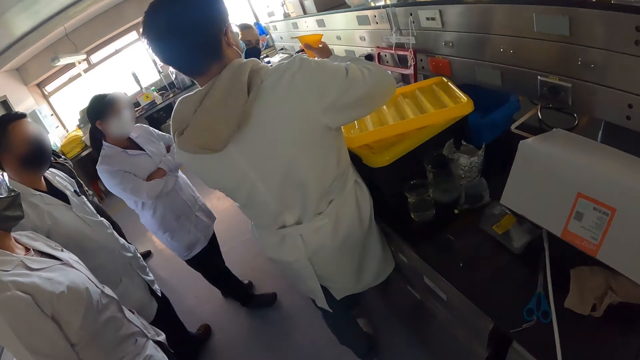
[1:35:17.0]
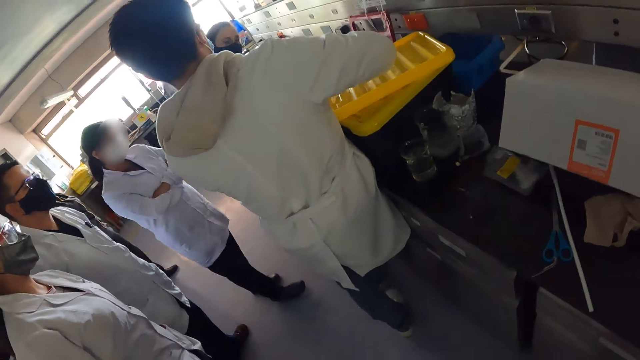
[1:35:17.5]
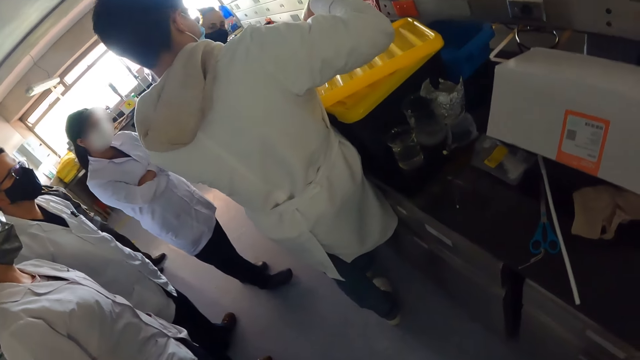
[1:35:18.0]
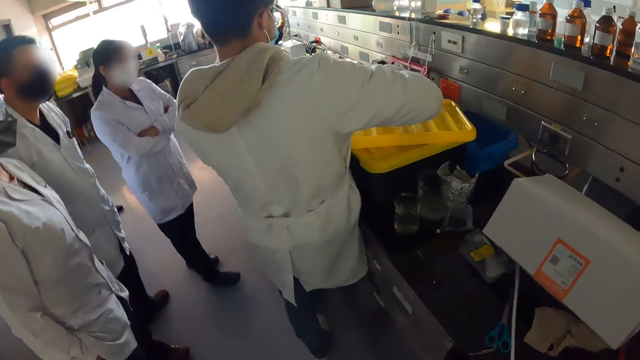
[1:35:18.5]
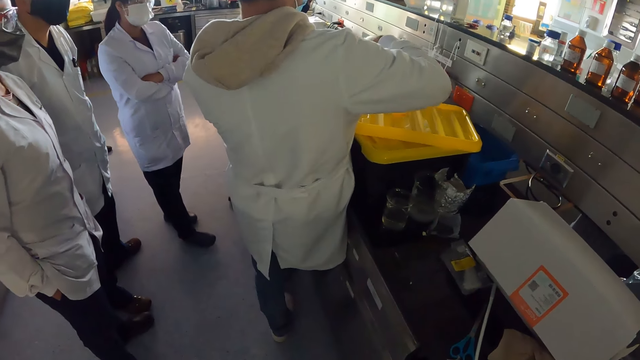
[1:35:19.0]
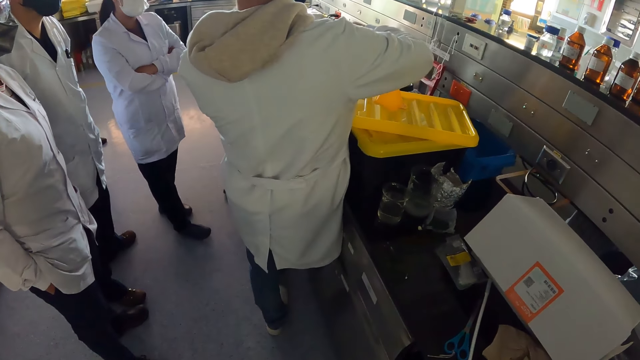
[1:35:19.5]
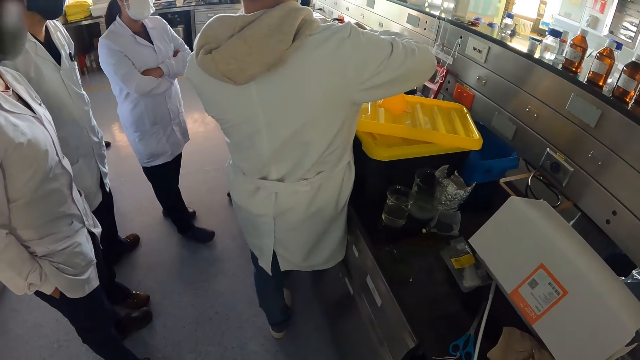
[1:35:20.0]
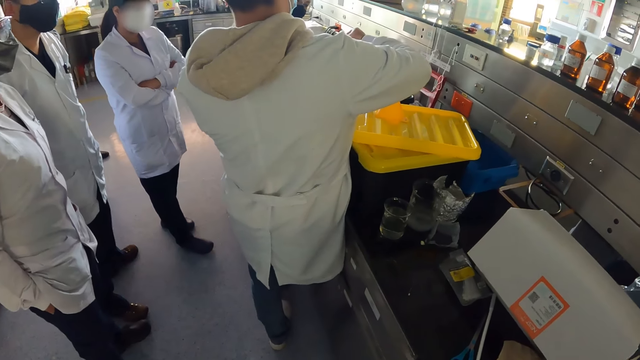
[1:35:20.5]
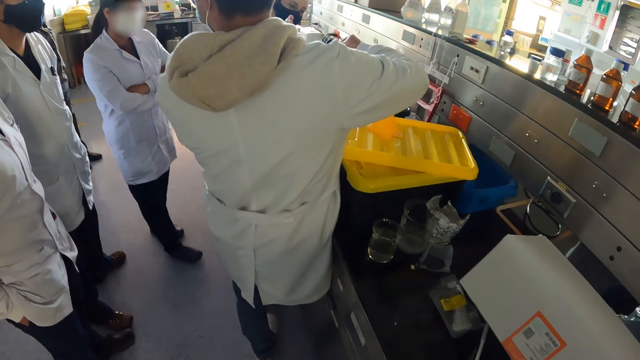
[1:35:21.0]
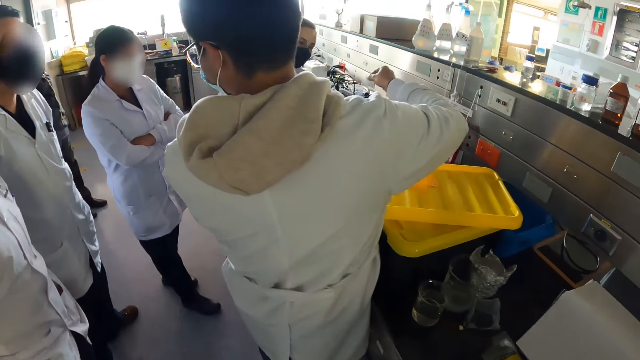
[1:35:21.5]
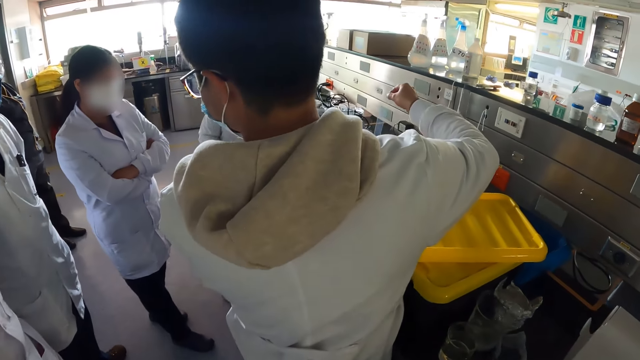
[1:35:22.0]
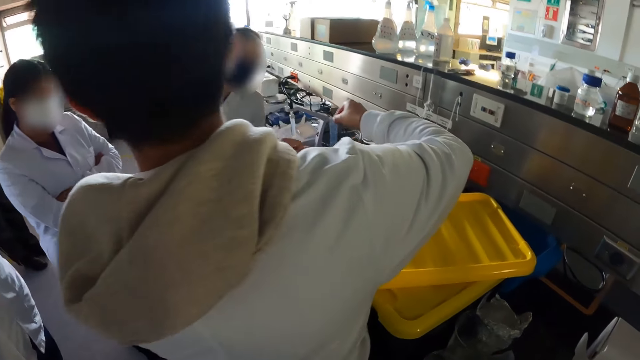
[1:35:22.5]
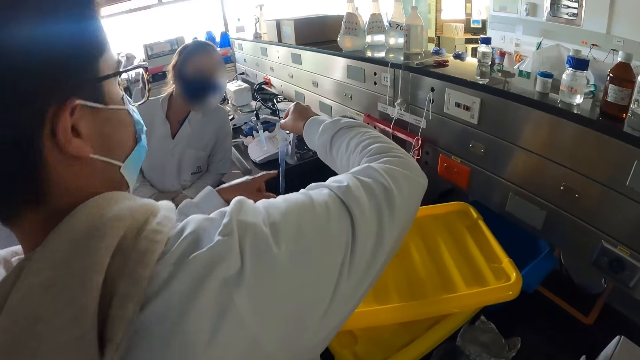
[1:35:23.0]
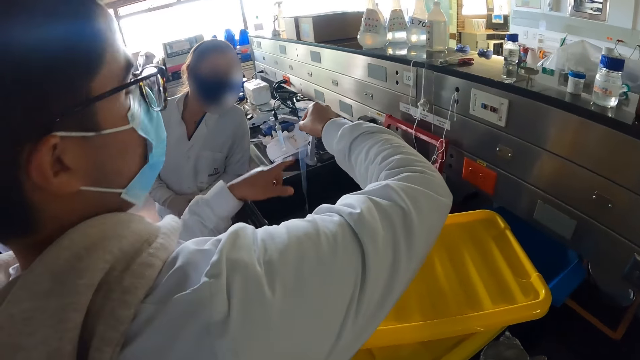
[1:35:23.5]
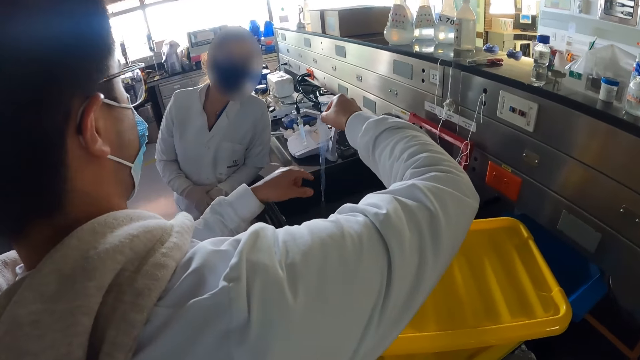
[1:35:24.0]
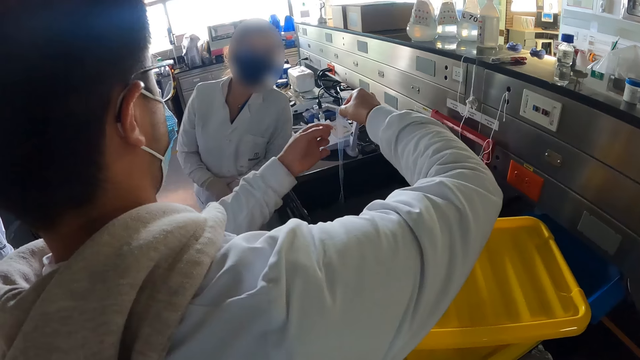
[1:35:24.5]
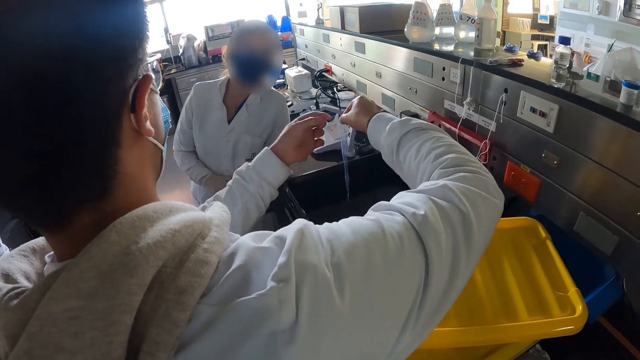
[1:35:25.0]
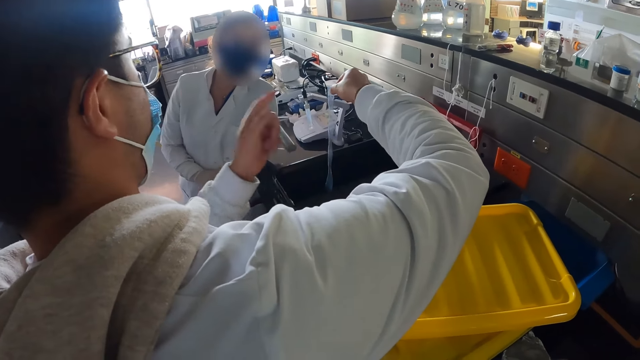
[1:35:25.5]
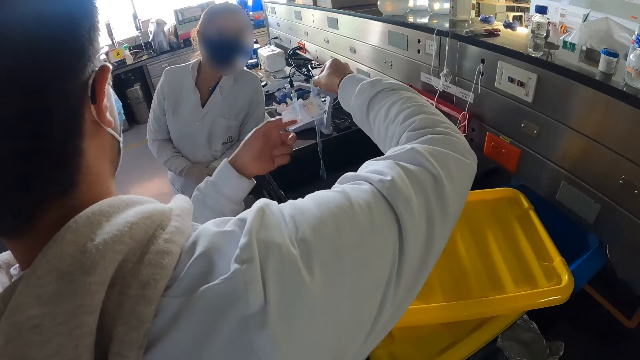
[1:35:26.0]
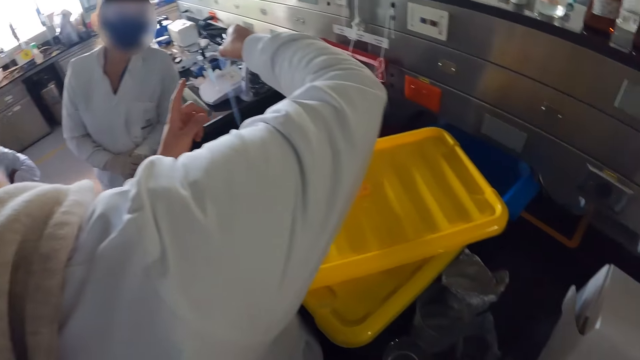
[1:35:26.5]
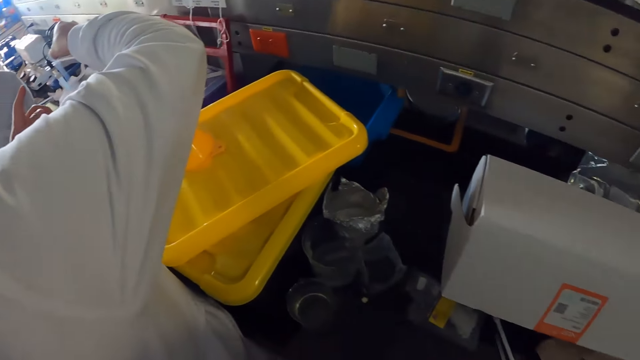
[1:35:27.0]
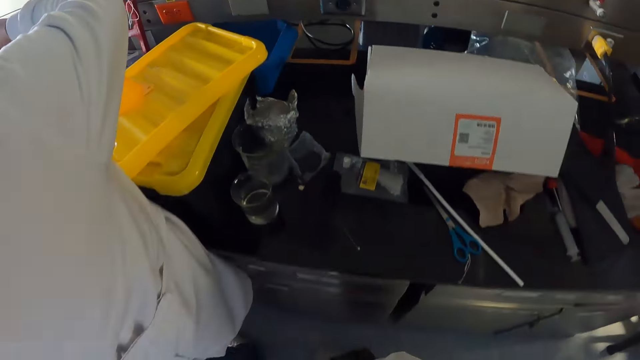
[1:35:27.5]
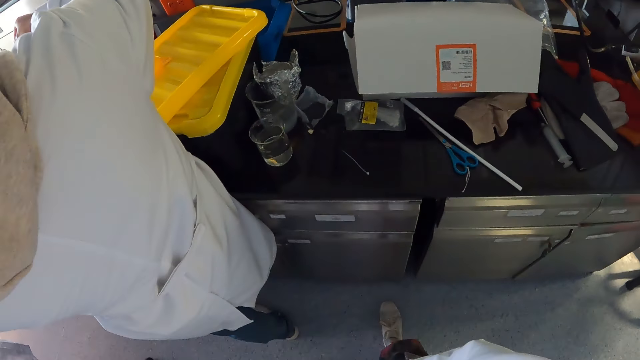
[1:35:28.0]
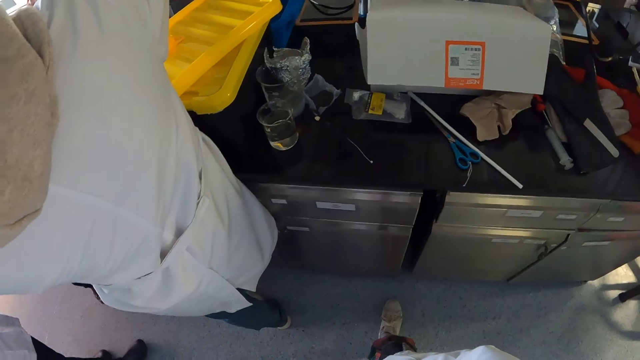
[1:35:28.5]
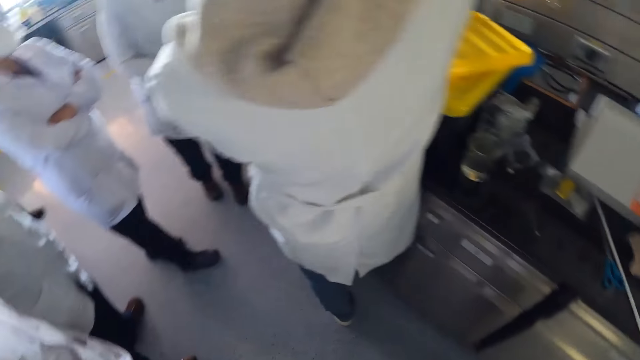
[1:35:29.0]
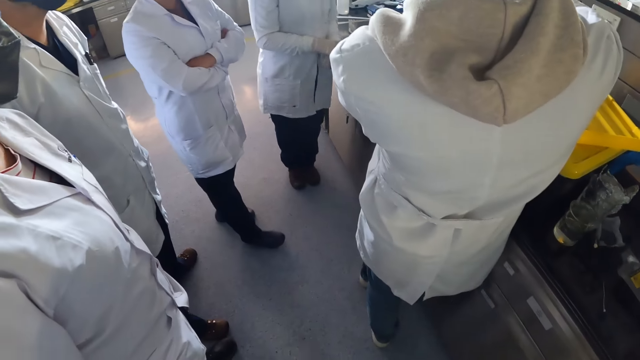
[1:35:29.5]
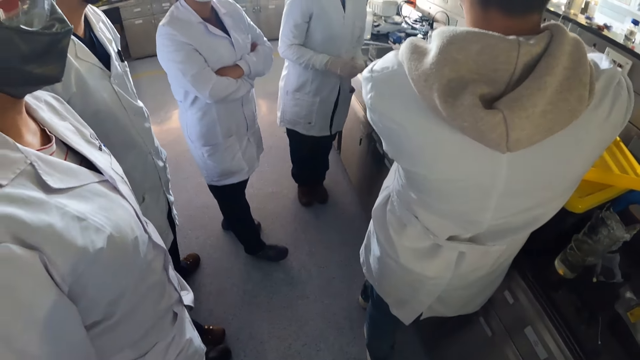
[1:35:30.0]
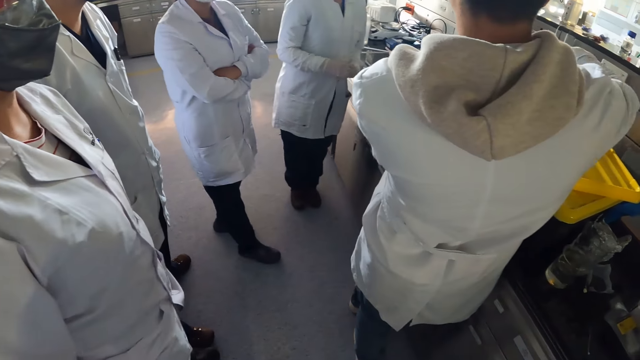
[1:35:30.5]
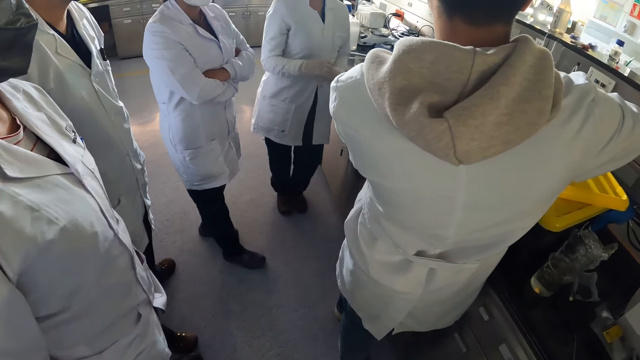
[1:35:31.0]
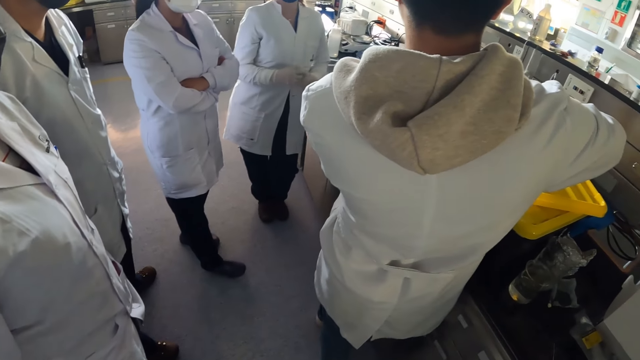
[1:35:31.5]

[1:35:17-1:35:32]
The camera wearer moves close to a person. They stare at something. The person demonstrates using gestures. The camera wearer looks around.

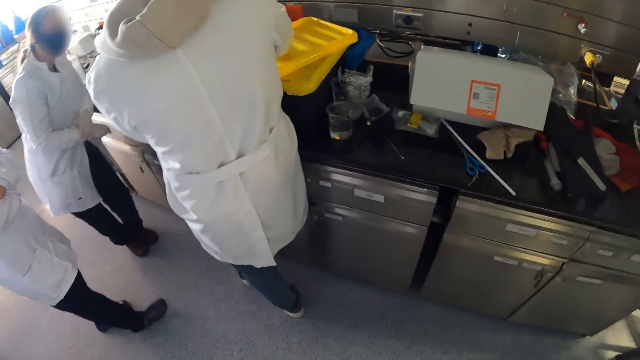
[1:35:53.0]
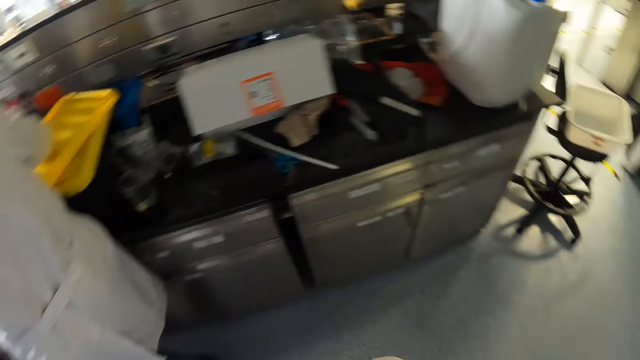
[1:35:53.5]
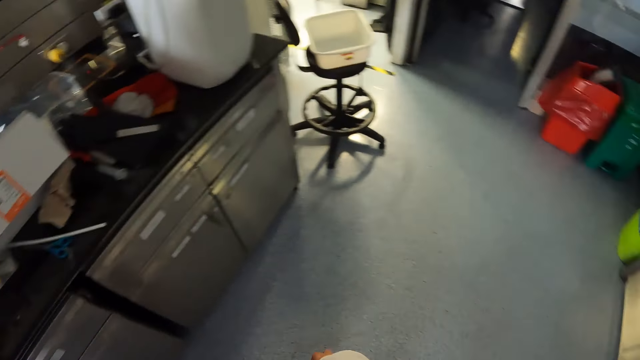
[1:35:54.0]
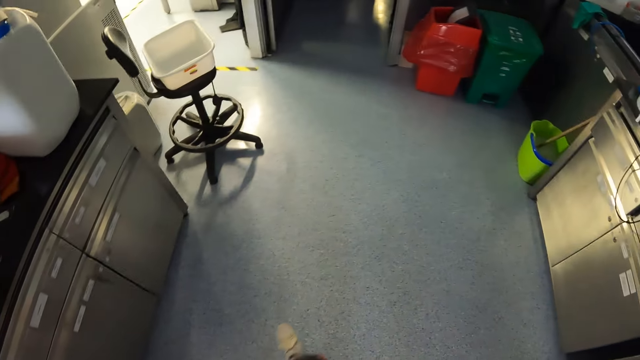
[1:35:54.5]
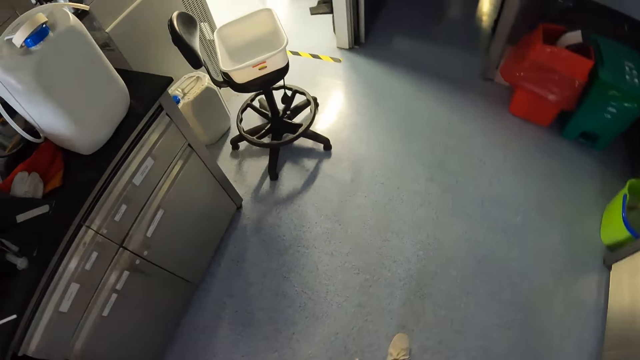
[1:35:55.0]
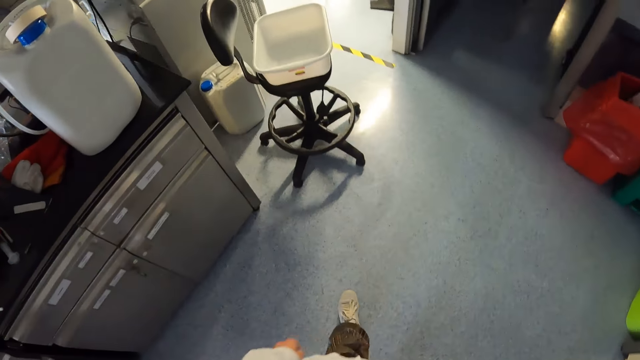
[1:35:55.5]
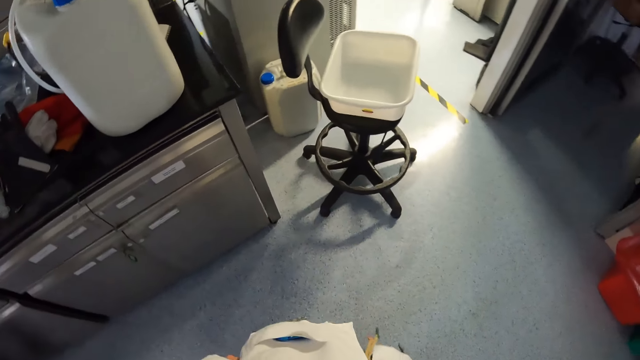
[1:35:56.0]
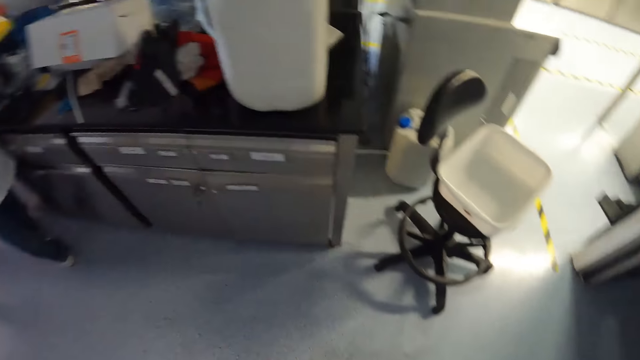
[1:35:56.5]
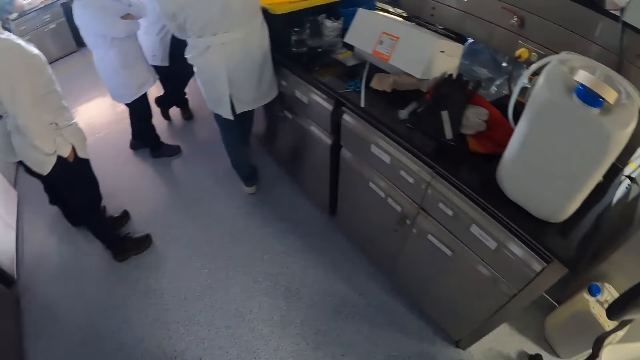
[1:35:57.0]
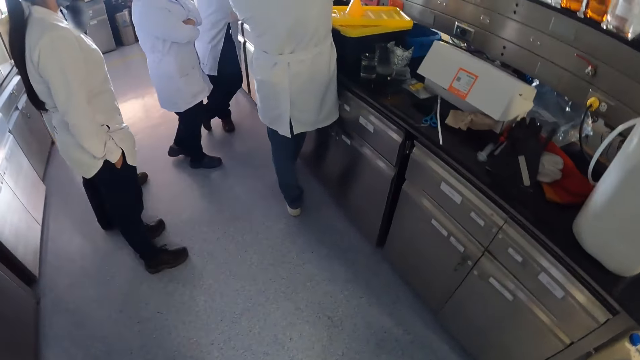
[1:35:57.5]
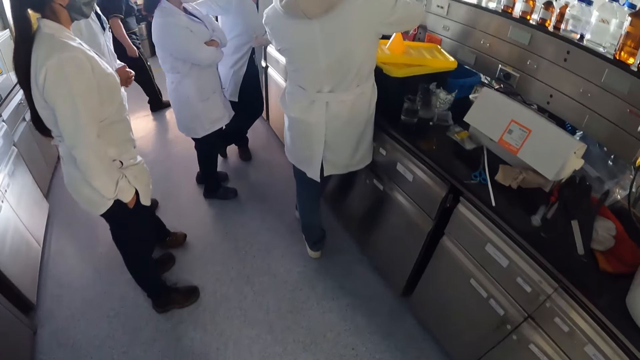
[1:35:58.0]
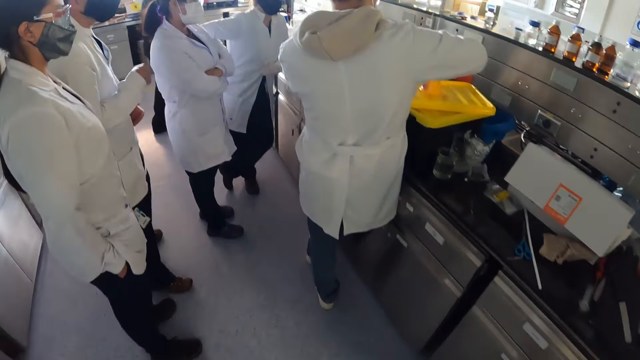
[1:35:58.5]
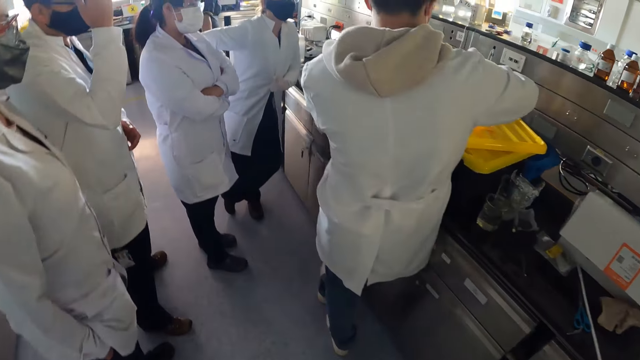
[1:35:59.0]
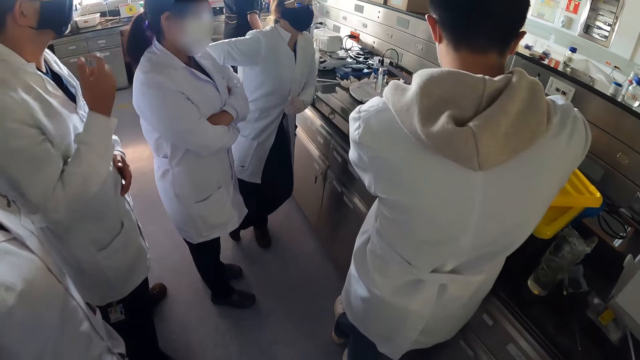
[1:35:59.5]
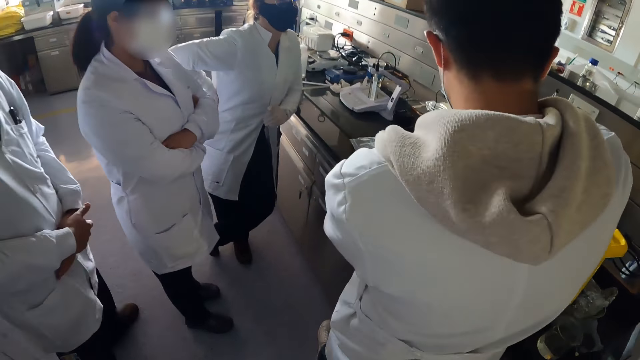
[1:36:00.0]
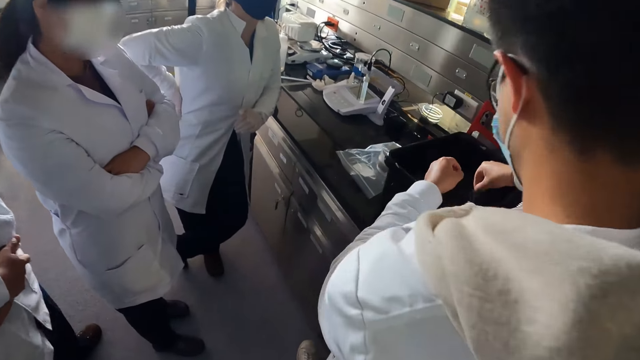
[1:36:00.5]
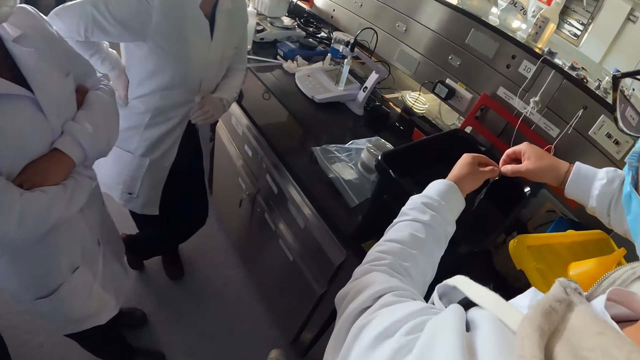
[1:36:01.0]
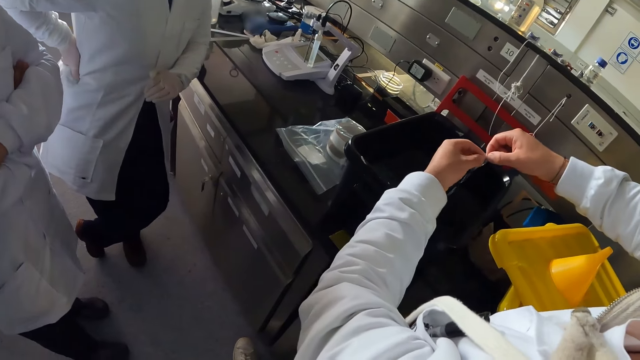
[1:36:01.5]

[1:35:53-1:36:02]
The camera wearer walks around. A person holds something on the left hand.
